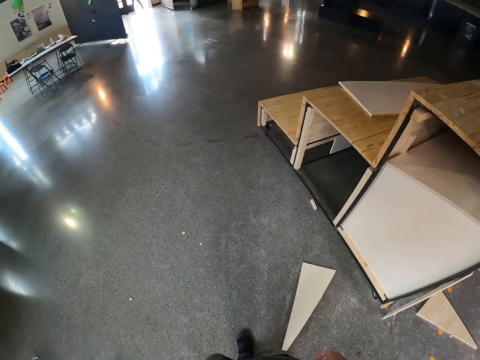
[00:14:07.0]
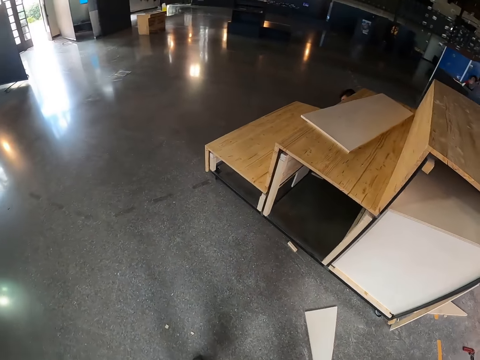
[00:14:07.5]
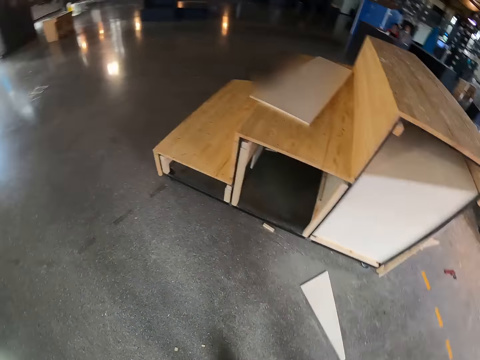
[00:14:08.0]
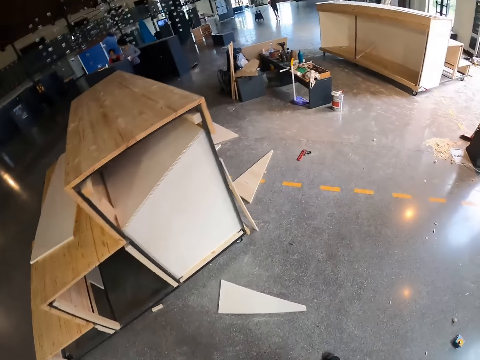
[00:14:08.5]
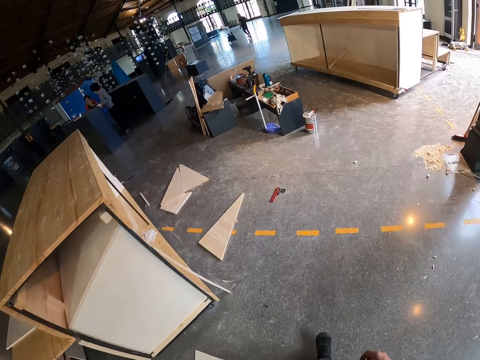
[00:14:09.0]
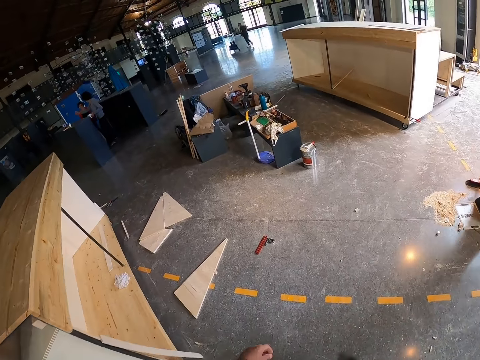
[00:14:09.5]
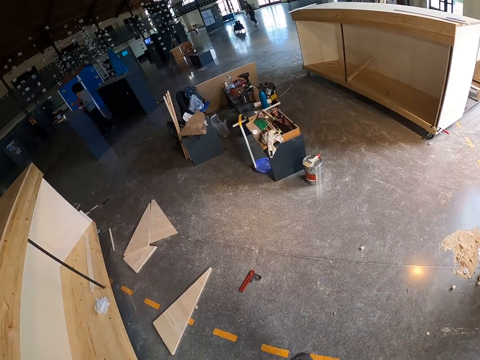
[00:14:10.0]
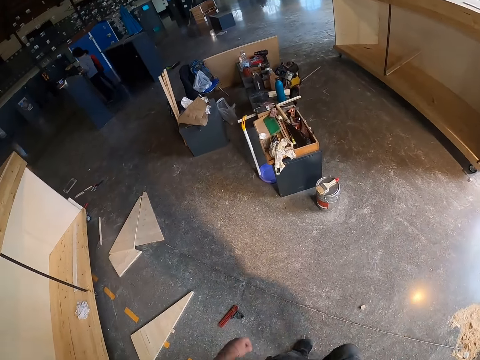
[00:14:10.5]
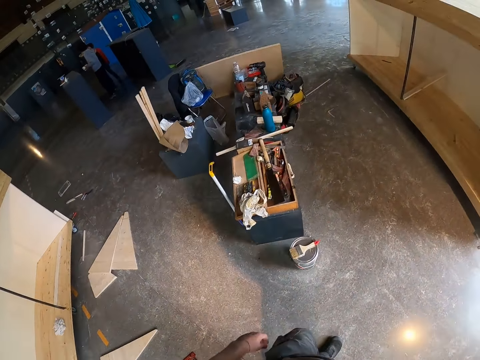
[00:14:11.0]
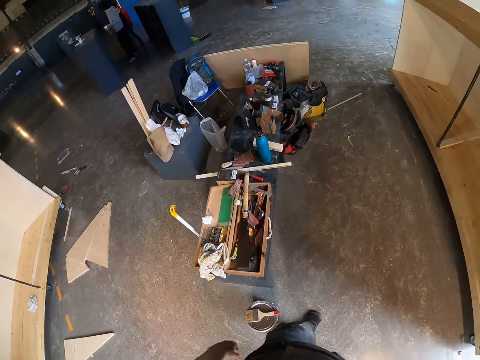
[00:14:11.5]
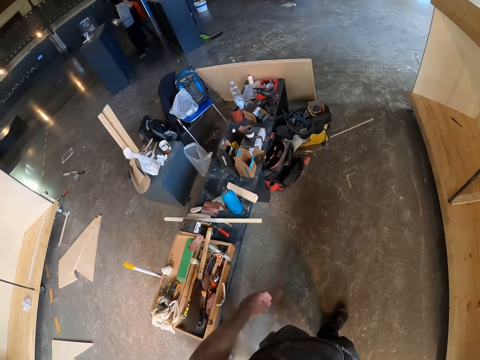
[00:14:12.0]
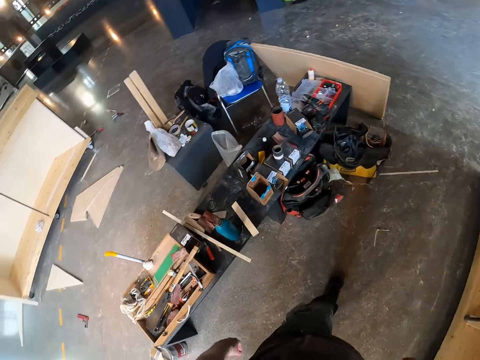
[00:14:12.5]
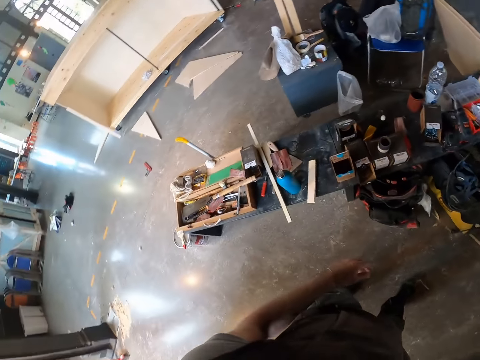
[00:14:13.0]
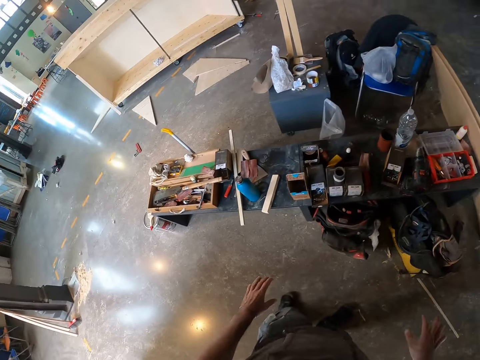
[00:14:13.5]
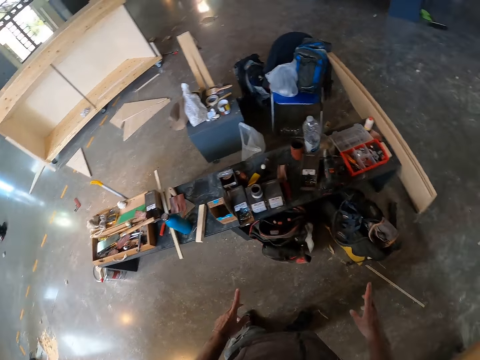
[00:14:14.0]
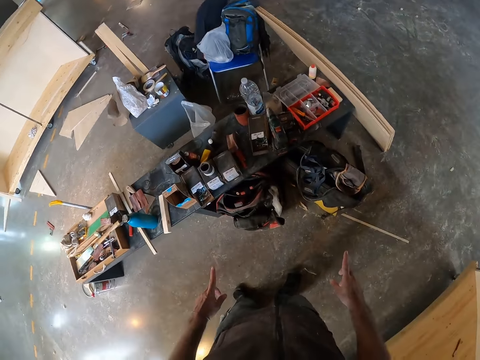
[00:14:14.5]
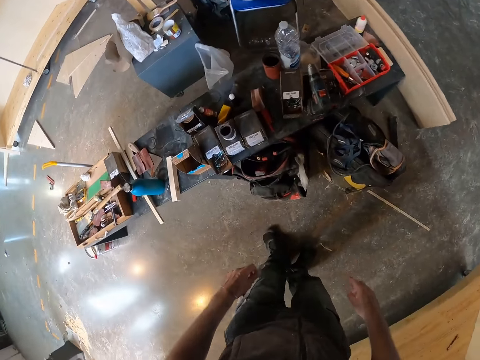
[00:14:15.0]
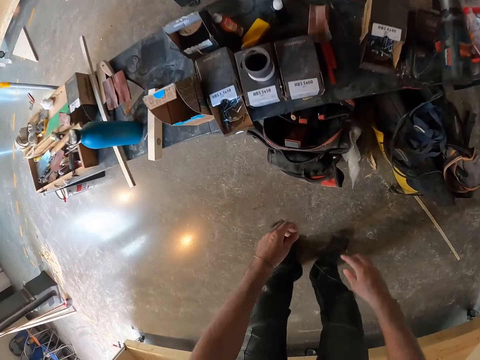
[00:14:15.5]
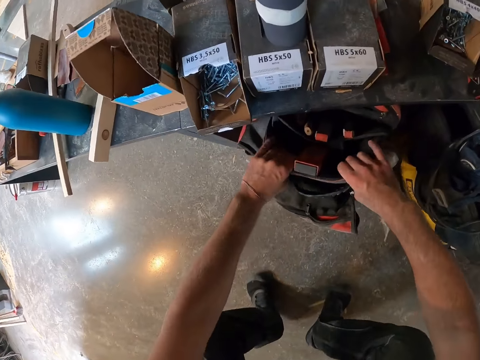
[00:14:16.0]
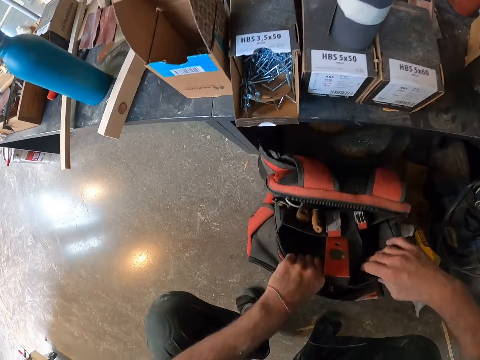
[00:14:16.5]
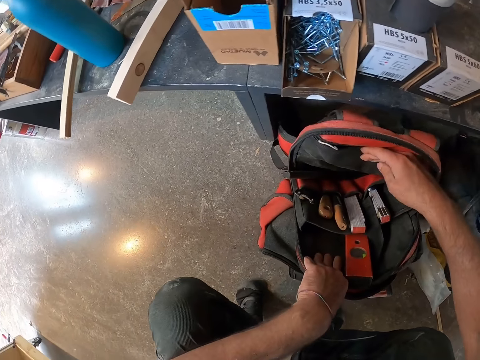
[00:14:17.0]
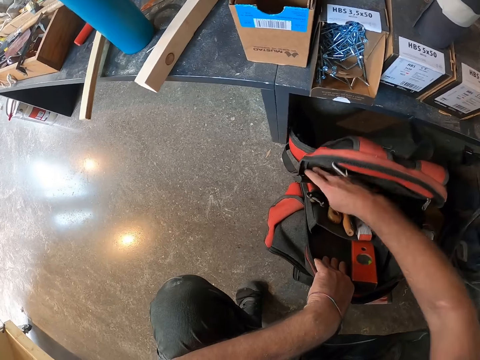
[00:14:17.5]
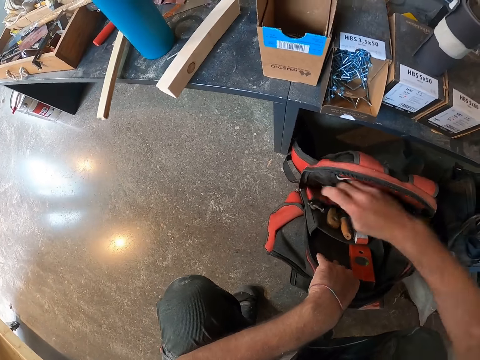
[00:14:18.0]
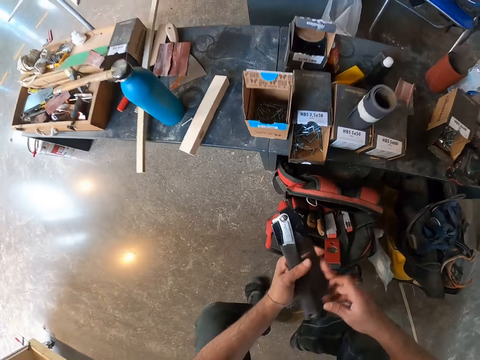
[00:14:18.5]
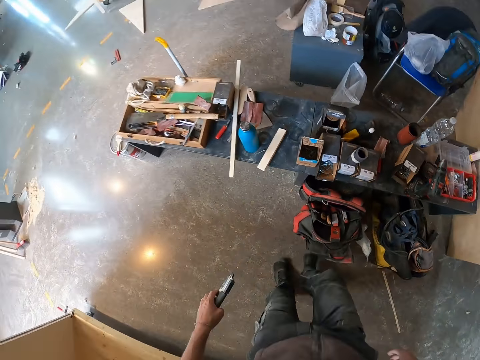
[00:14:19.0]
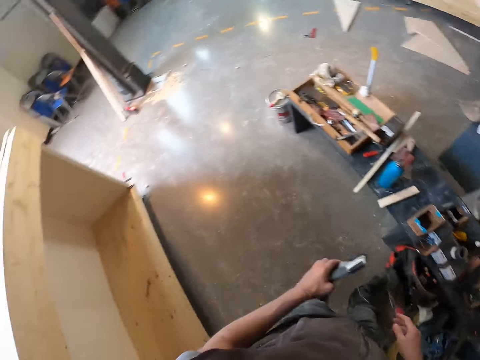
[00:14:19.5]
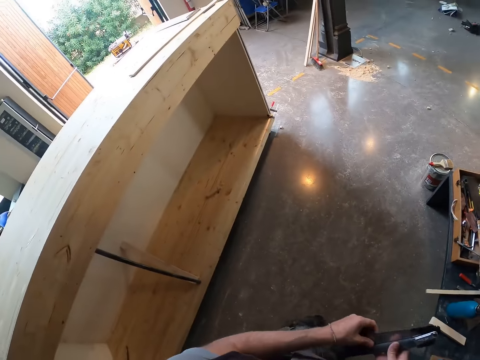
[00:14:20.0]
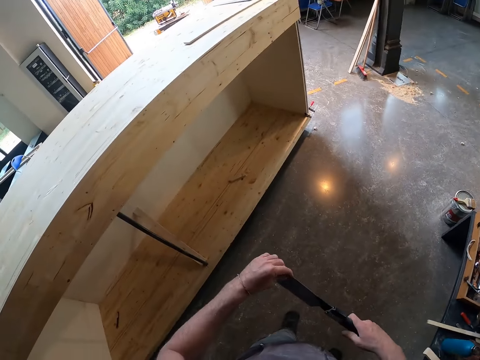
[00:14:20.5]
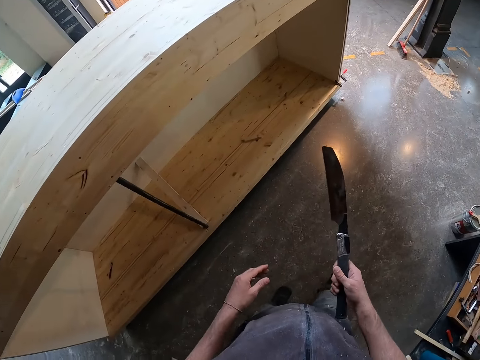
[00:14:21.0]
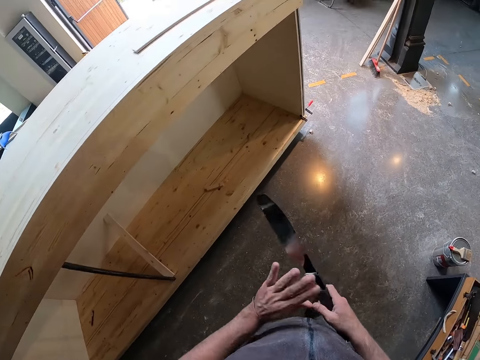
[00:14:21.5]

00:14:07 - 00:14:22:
The camera wearer looks around. A person stands across the room. Another person stands across the room. A third person pushes something. The camera wearer bends down. He holds the bag on the floor with both hands. He moves the bag on the floor with both hands. He takes a knife or saw from the bag with his right hand. He holds the knife with his left hand. He stands up. He pushes the bag. He opens the knife with both hands. He walks forward. He holds the saw. He adjusts the saw.

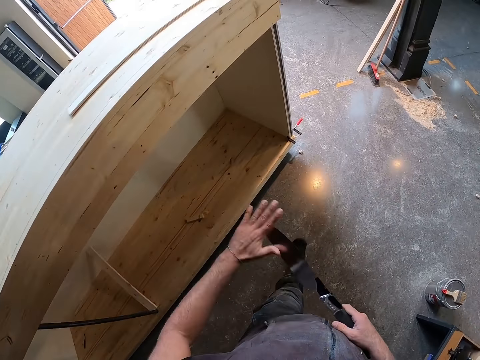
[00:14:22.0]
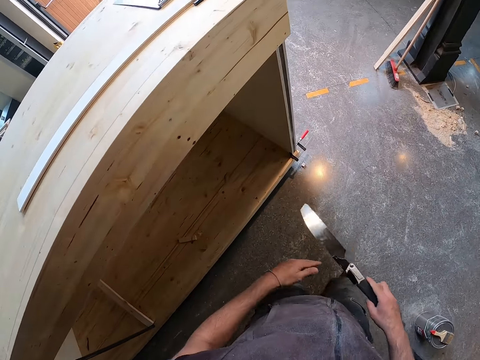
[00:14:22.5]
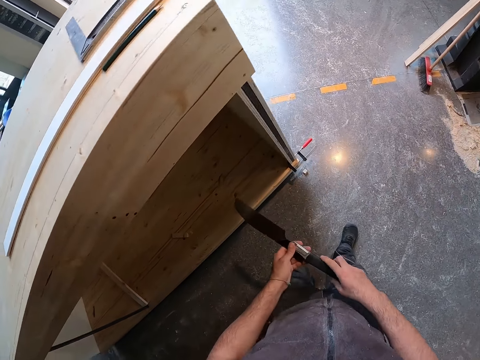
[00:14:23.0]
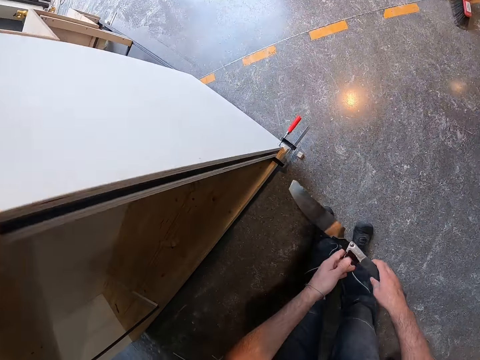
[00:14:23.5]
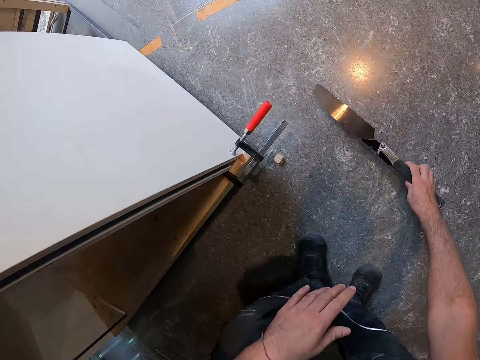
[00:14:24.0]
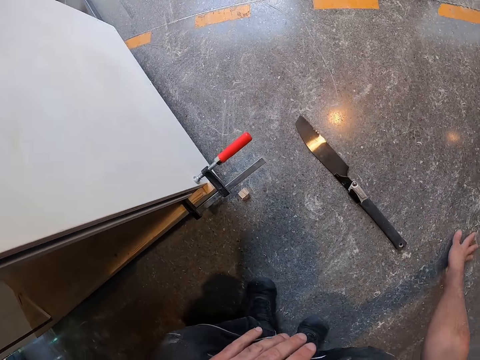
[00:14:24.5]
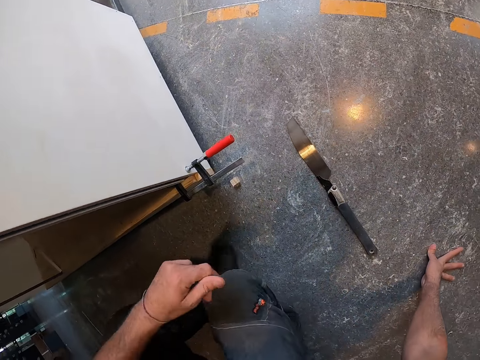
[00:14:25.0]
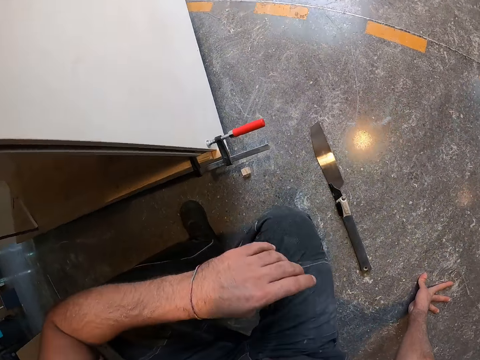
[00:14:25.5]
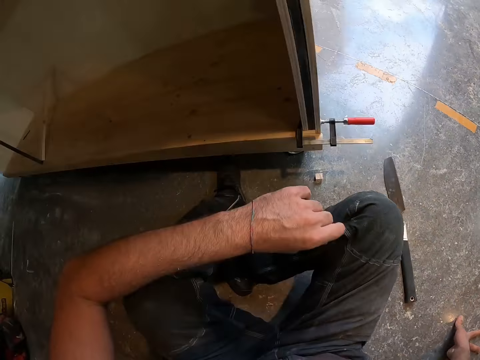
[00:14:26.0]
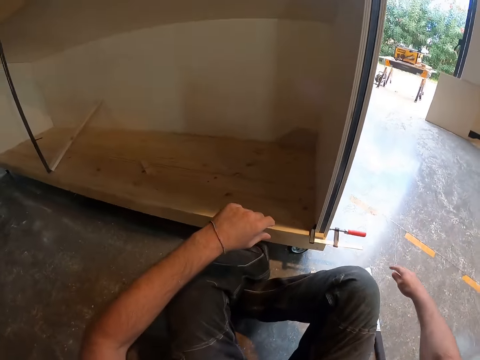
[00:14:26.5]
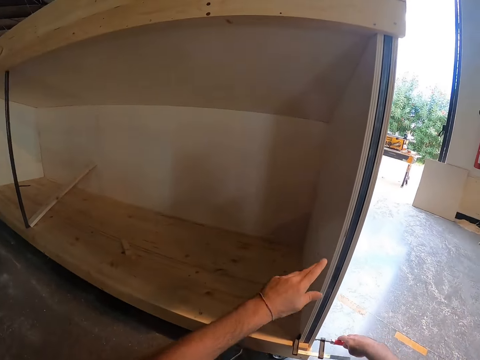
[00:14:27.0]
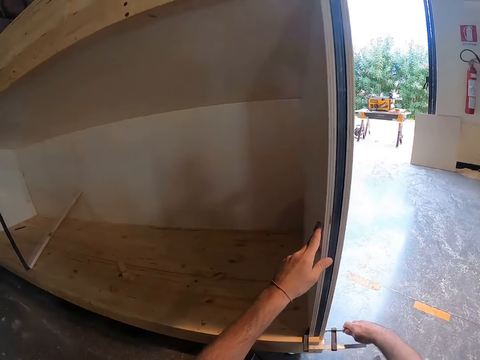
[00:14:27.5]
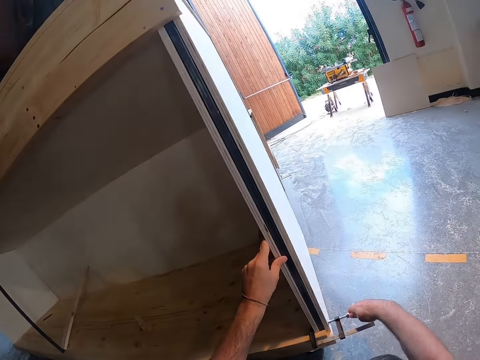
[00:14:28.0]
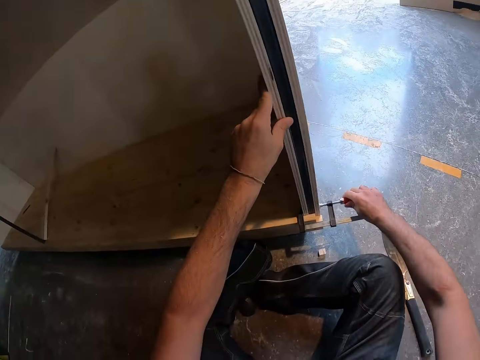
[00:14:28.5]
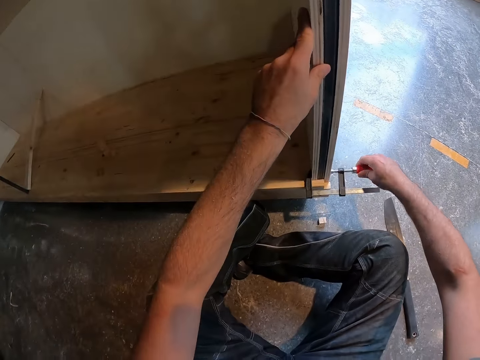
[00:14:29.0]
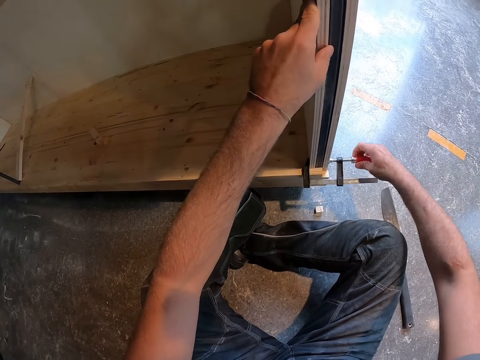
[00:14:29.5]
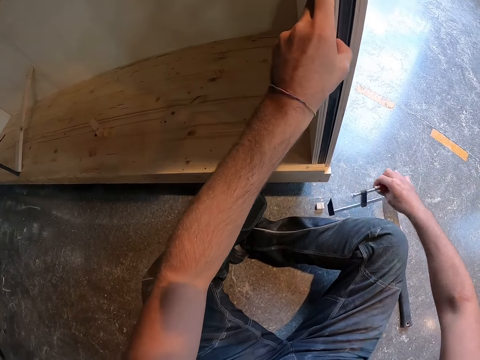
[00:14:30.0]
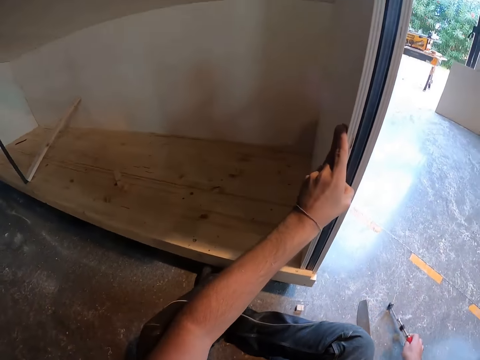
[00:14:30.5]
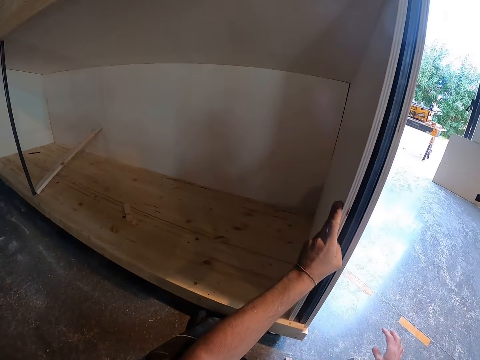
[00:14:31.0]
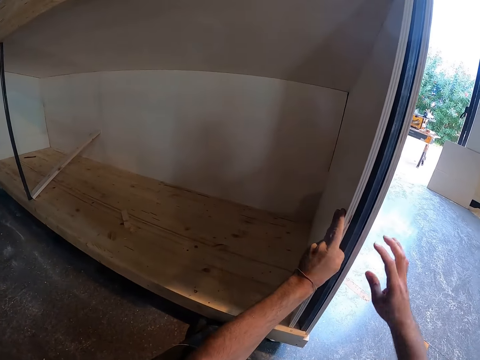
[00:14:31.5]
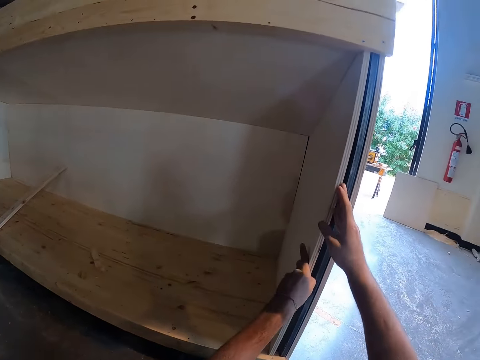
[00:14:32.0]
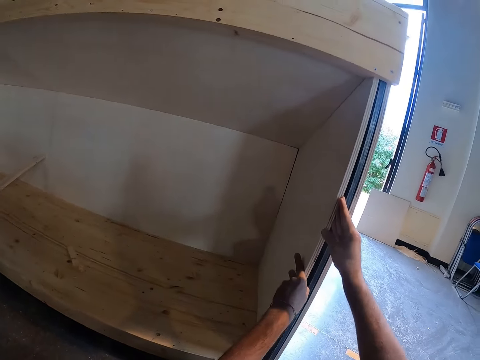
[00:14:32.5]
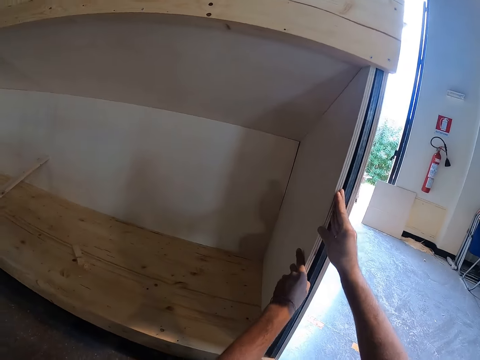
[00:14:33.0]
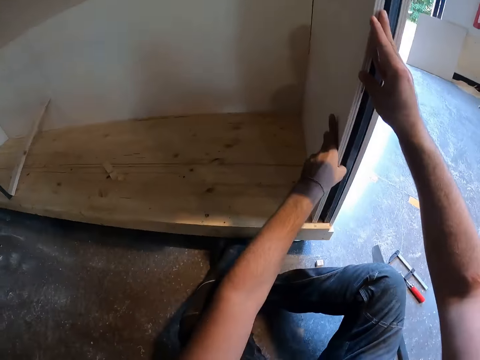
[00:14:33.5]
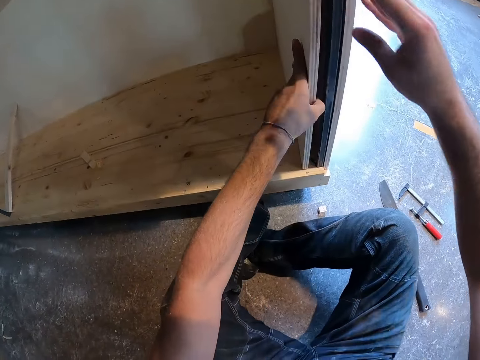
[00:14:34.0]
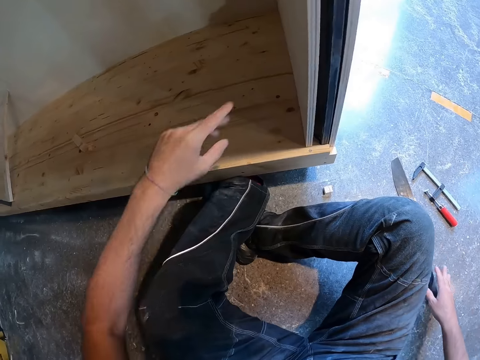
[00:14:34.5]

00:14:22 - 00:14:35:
The camera wearer wipes his left hand on the knife in his right hand. He holds the knife with both hands. He drops the knife on the floor with his right hand. He rests his hand on the floor. He sits down. He holds a clamp. He holds a cupboard with his left hand. He removes a vernier caliper from the side of the cupboard with his right hand. He places the vernier caliper in his right hand on the floor. He holds the cupboard with both hands. He pushes the wooden board.
